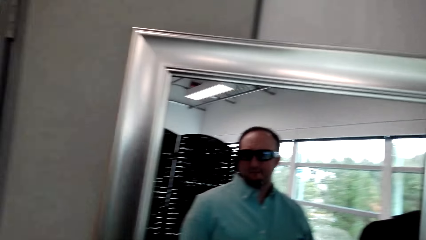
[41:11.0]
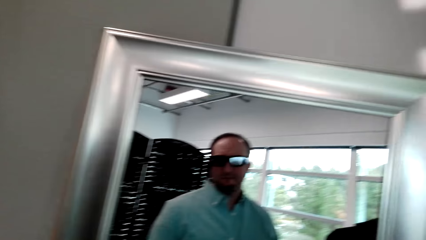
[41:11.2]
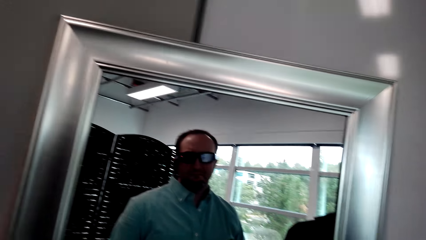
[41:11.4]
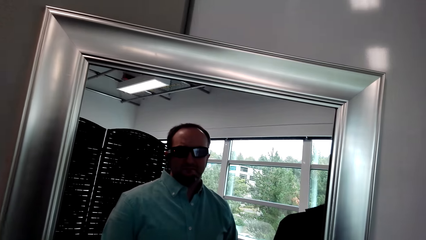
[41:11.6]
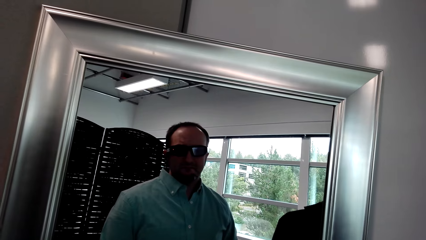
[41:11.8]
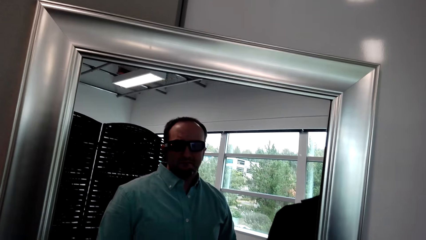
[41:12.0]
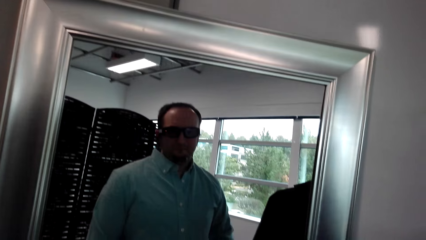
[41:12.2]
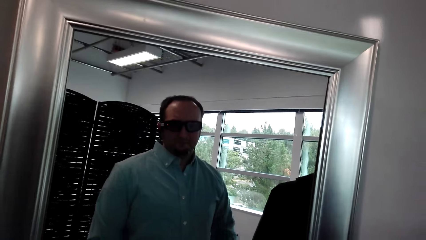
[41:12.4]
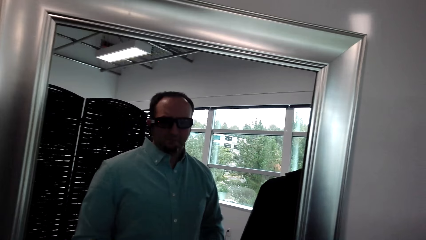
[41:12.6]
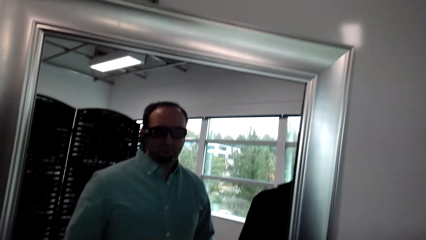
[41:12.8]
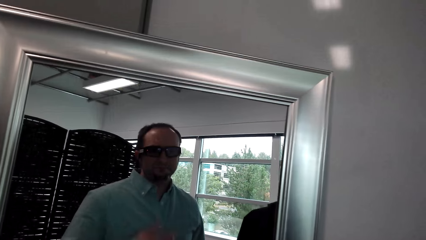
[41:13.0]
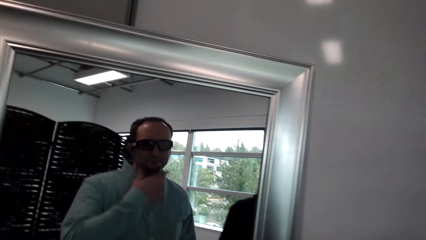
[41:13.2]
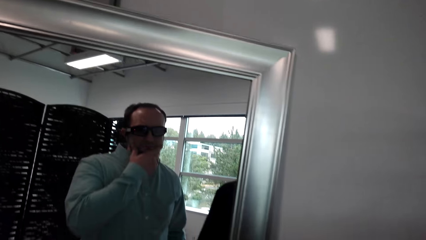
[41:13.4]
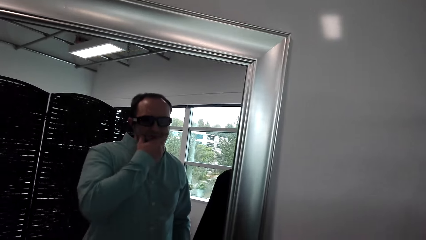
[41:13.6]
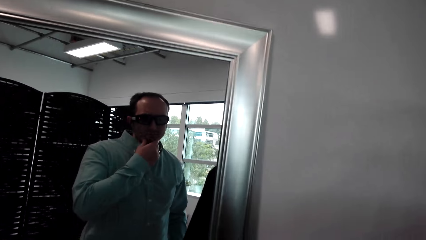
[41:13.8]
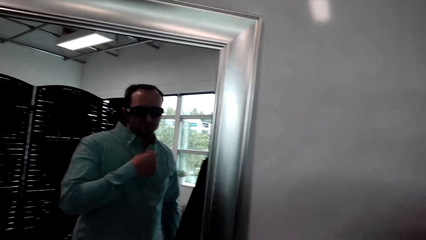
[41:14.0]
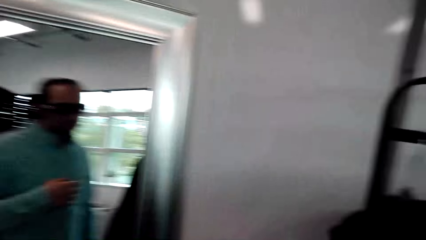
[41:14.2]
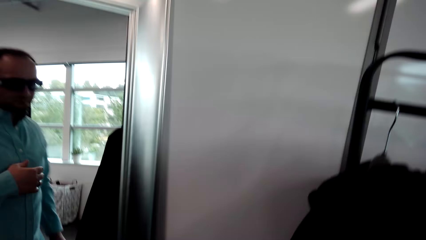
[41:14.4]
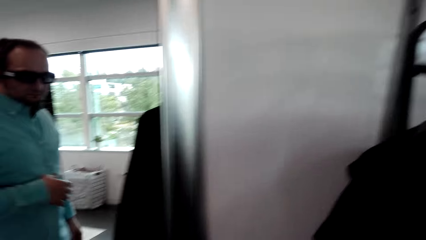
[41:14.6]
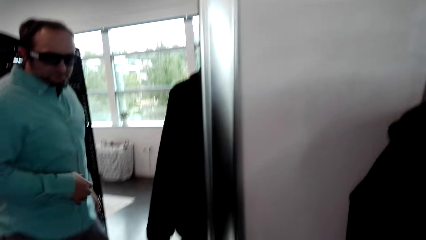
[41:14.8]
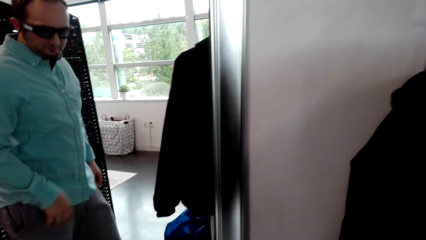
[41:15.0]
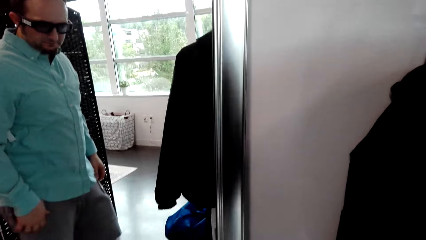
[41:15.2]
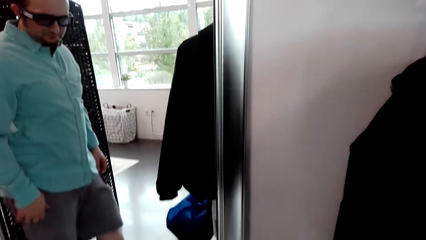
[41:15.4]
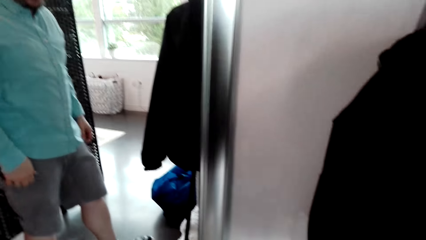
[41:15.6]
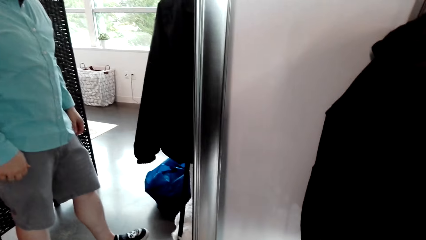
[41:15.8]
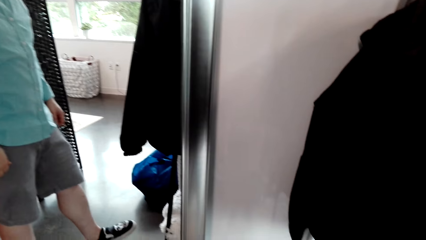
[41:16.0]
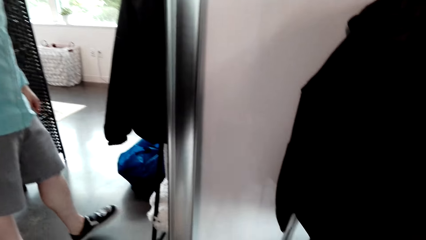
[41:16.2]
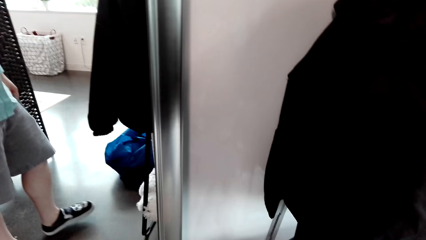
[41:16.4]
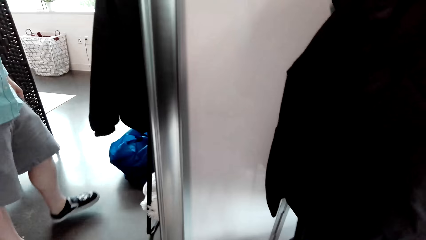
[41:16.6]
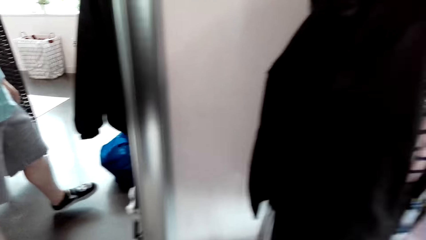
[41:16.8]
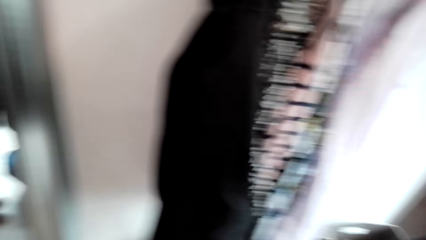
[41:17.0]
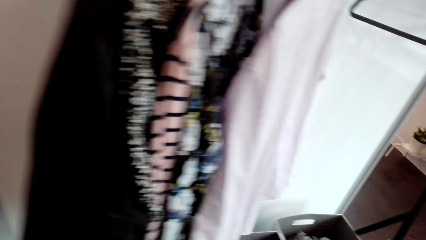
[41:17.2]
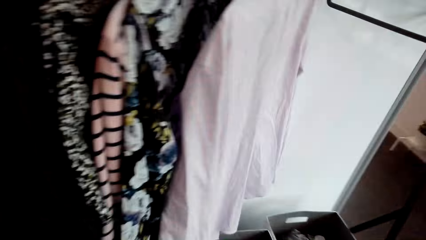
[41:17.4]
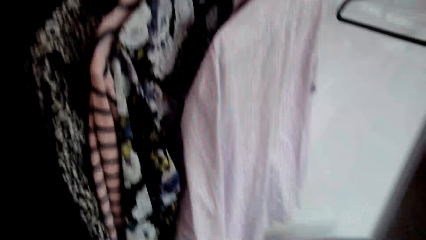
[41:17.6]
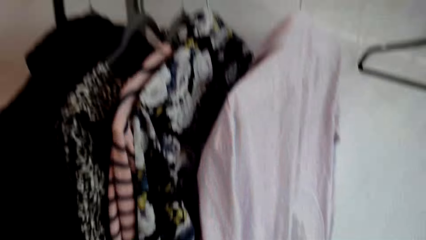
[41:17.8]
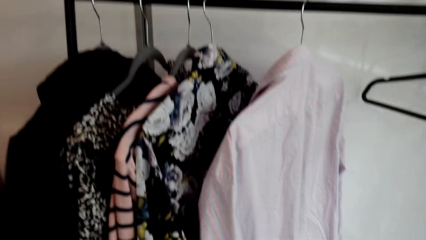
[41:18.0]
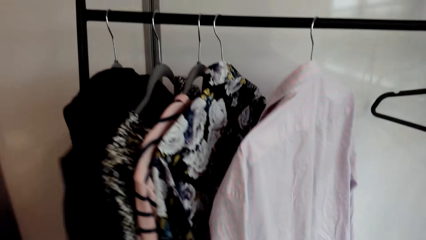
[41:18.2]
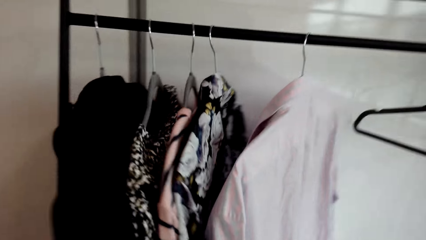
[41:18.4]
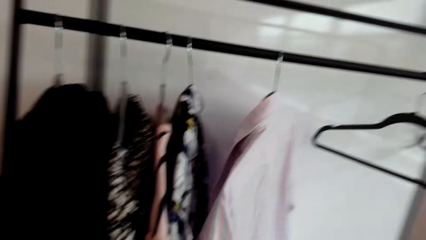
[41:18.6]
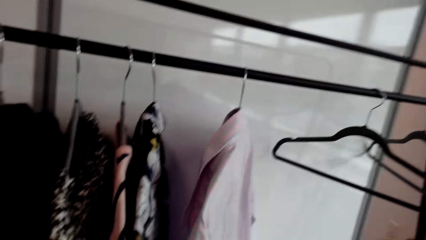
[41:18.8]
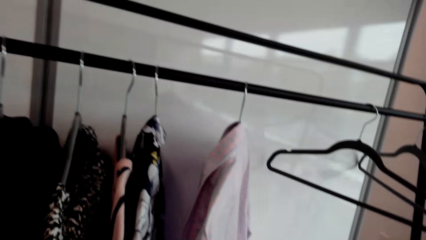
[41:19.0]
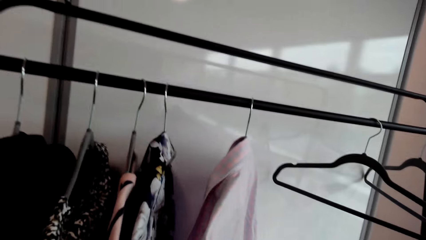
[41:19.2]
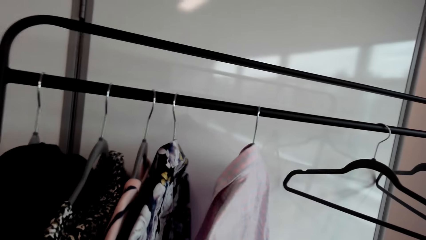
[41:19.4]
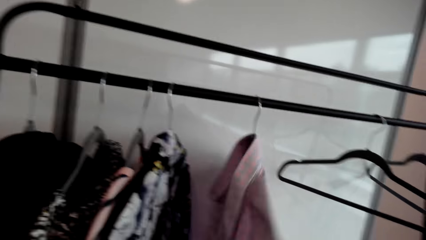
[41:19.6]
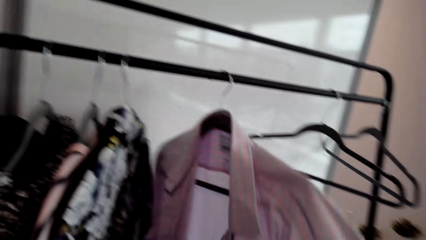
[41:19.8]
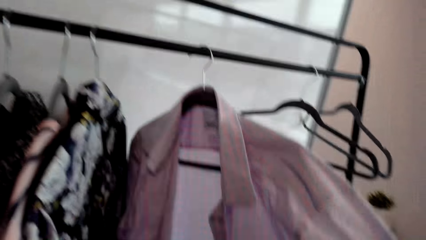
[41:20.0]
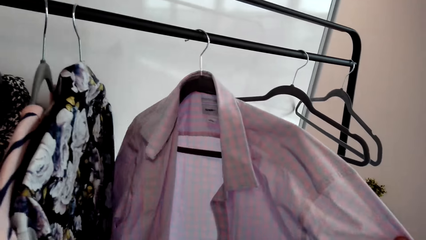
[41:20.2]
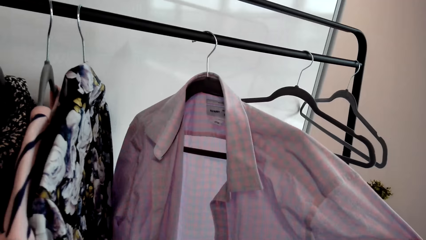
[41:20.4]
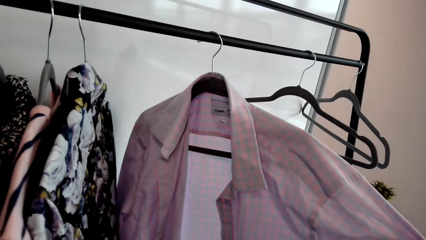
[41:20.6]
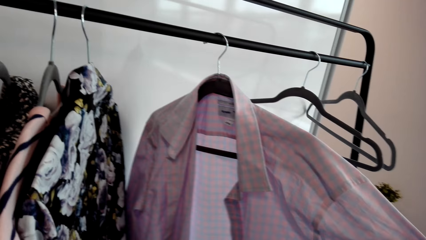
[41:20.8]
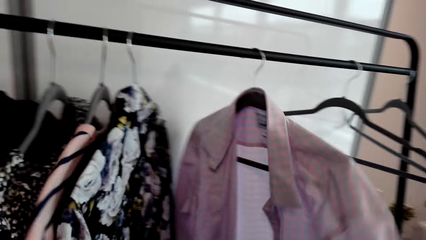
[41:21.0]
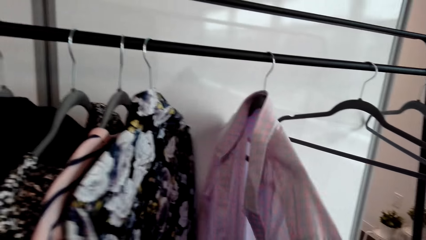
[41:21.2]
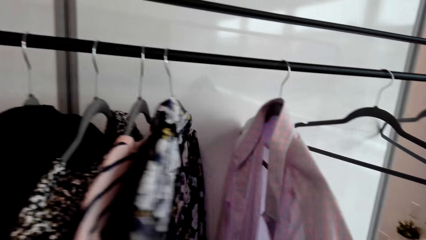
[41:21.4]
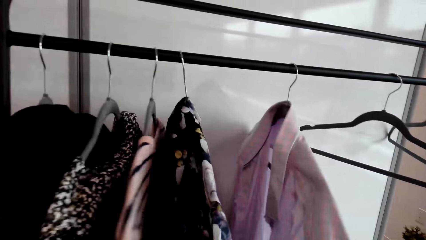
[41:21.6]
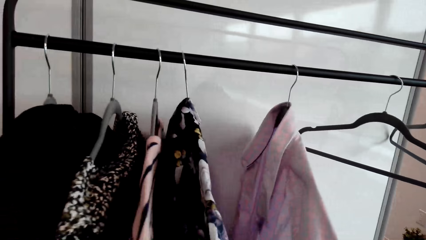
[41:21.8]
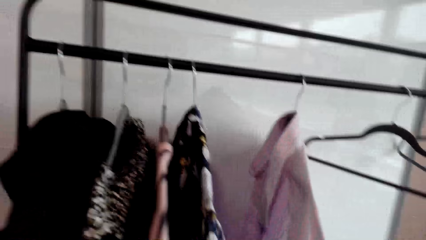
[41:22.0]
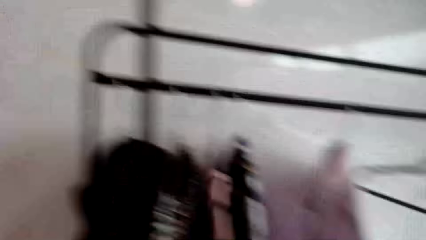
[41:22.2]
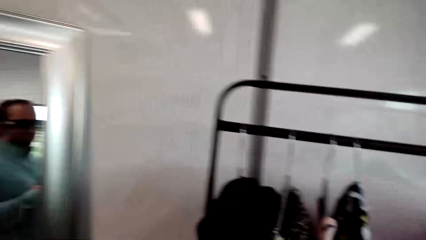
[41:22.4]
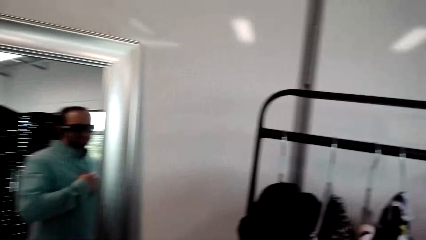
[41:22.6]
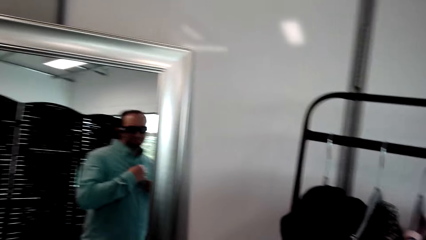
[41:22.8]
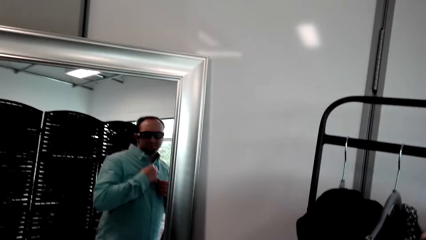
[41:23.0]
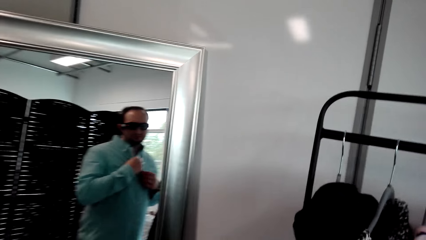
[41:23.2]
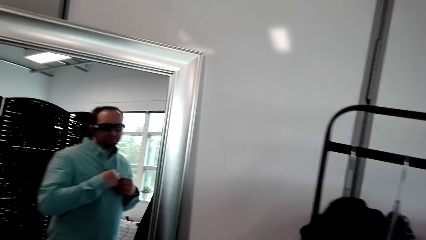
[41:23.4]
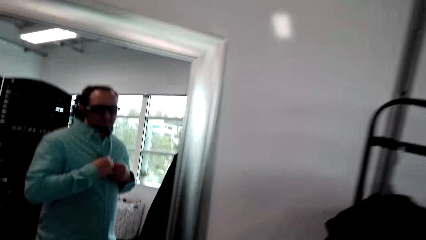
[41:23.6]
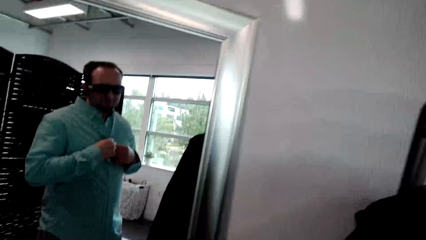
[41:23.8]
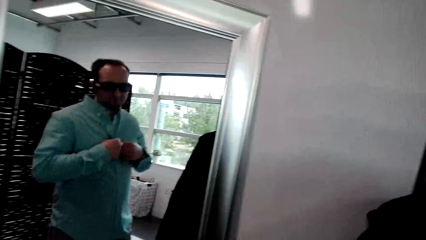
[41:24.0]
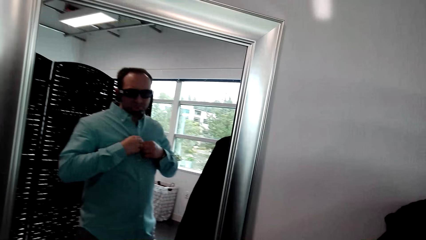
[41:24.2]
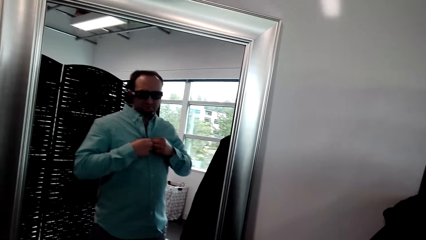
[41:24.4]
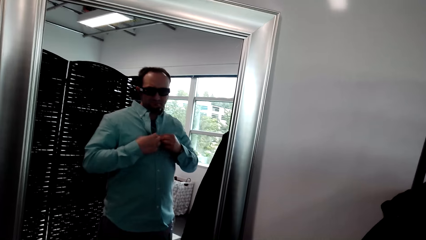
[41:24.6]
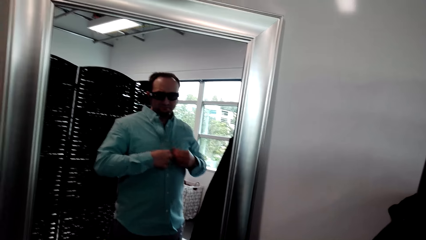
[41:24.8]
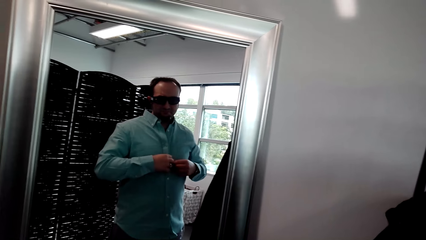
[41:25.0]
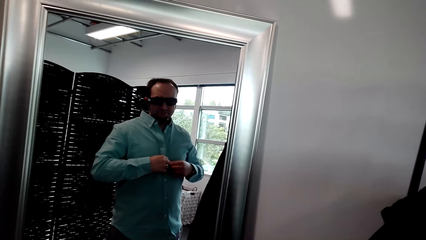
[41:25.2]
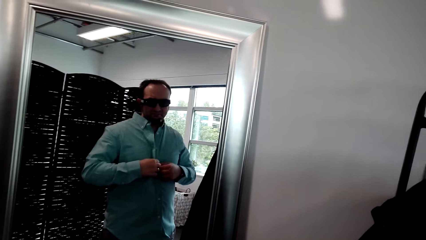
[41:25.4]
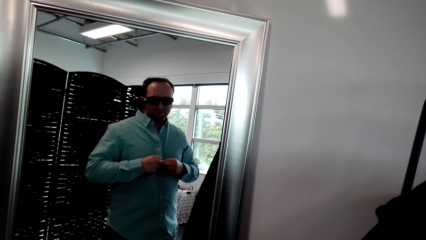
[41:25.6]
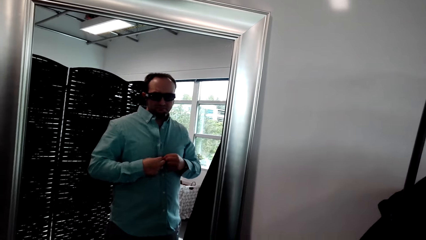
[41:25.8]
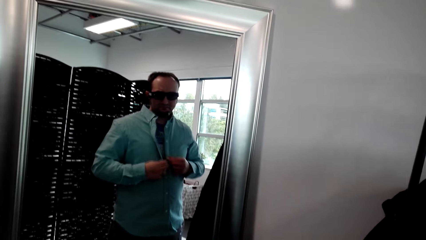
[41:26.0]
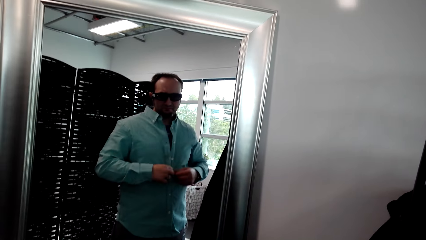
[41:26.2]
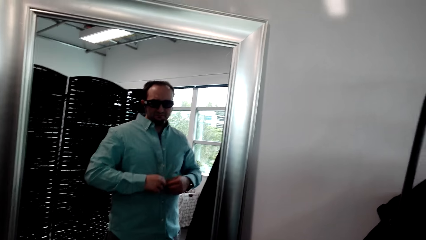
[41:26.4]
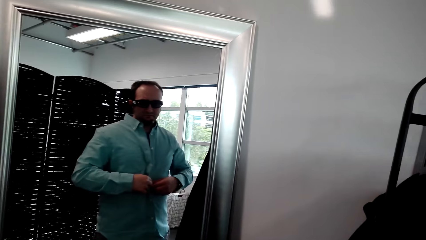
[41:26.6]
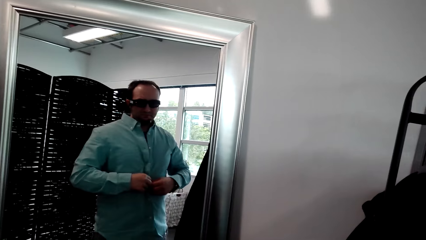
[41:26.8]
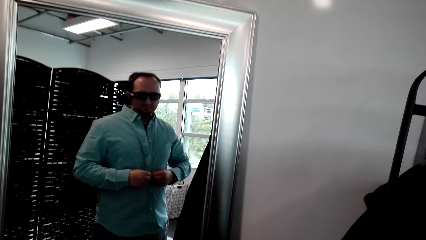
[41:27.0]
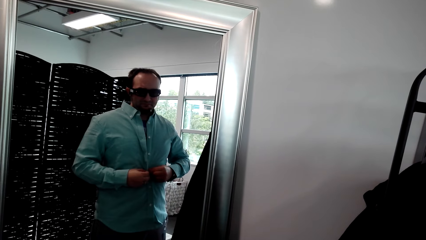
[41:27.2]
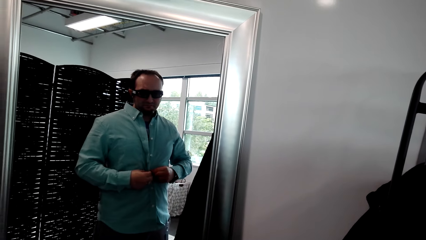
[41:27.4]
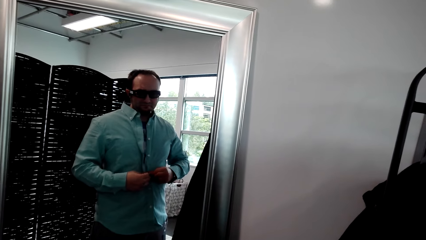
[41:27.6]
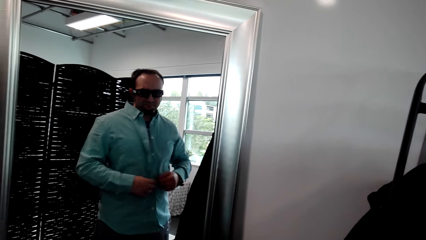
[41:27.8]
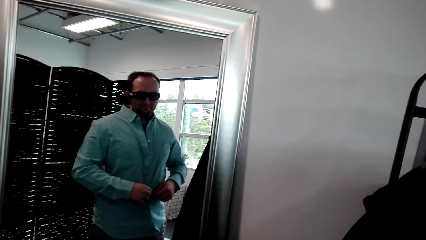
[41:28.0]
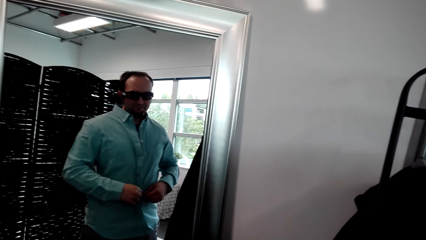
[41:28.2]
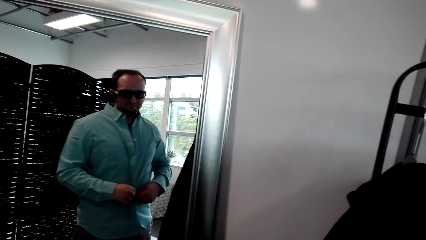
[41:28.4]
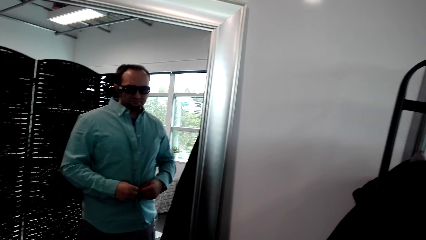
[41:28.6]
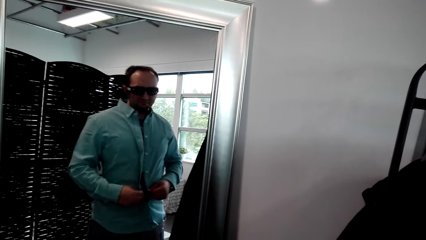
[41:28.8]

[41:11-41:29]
The camera wearer touches his chin. He looks at the shoes. He stares at the mirror. He moves to the closet. He touches the clothes. He selects the cloth. He looks at the mirror. He unbuttons the shirt.
